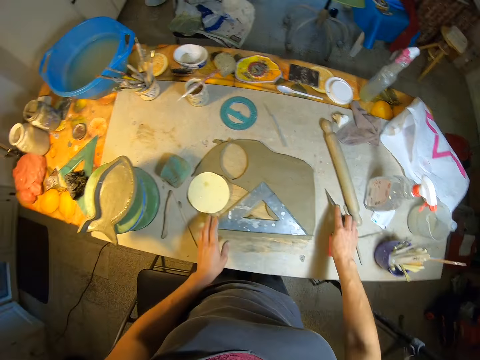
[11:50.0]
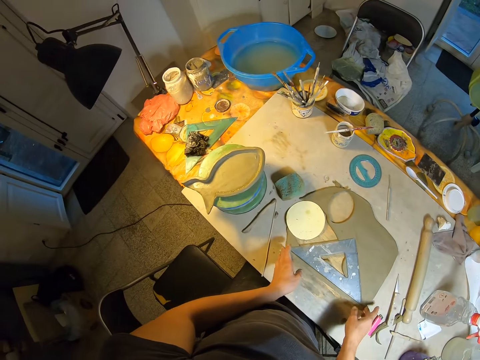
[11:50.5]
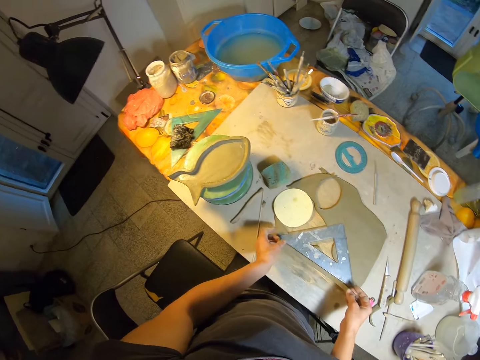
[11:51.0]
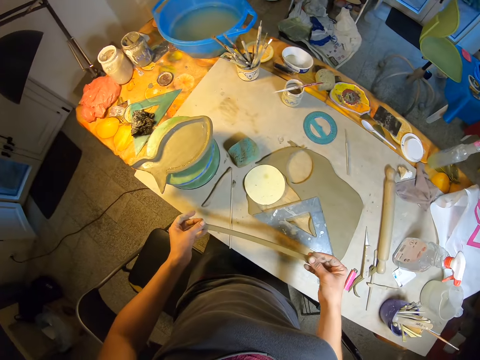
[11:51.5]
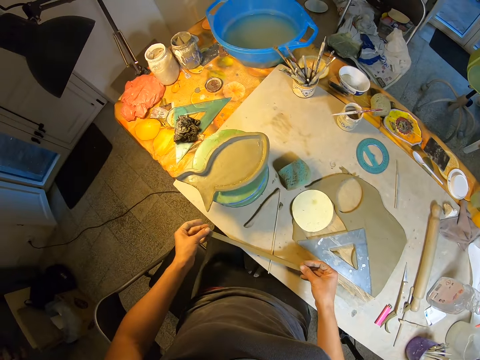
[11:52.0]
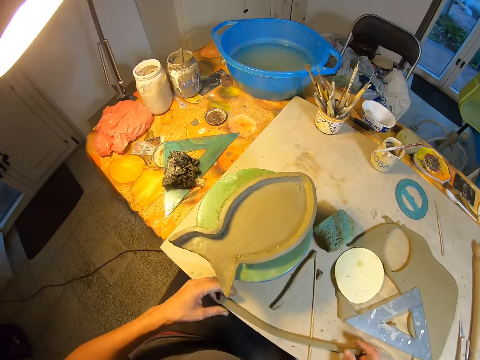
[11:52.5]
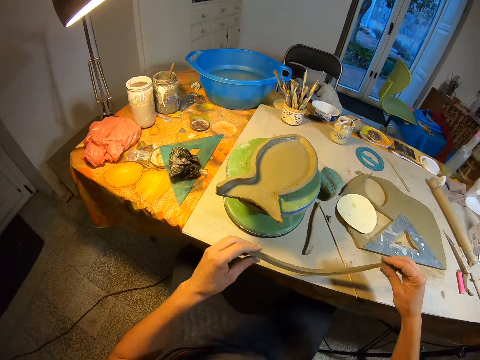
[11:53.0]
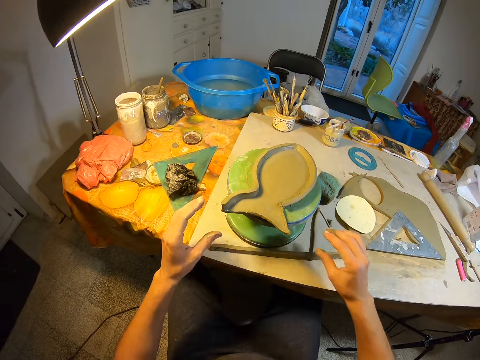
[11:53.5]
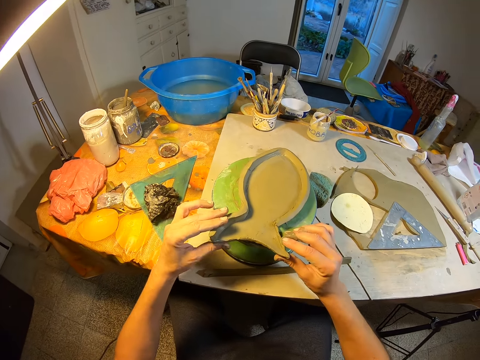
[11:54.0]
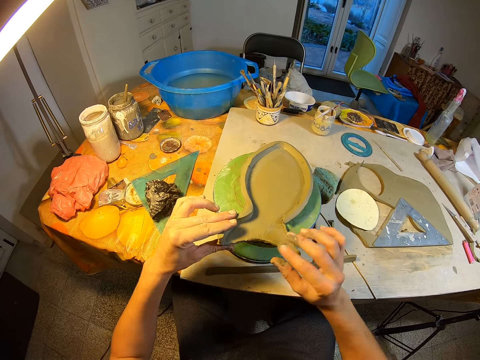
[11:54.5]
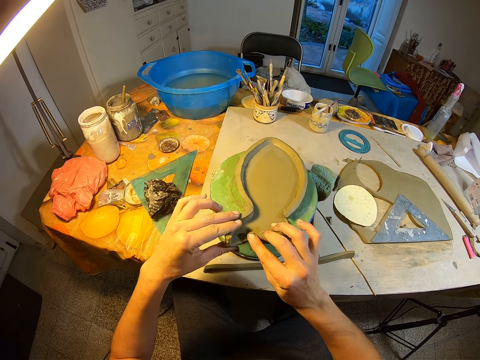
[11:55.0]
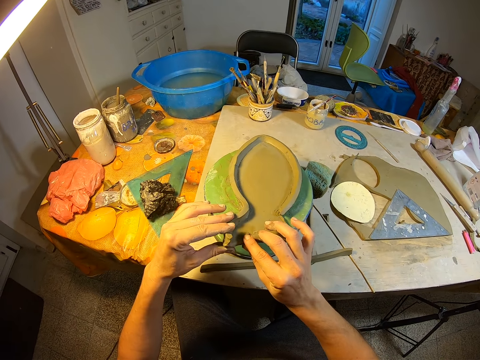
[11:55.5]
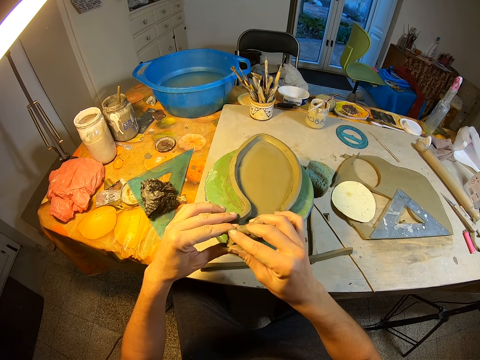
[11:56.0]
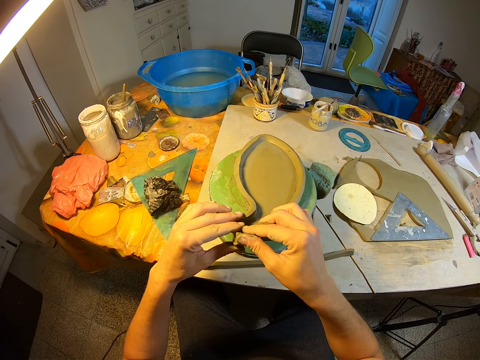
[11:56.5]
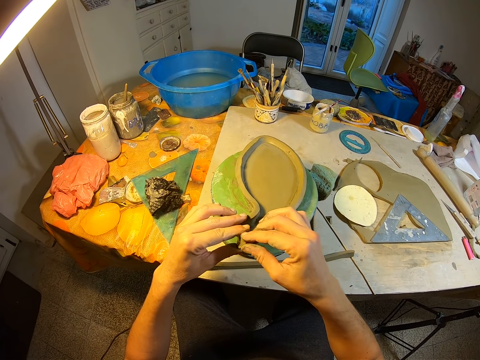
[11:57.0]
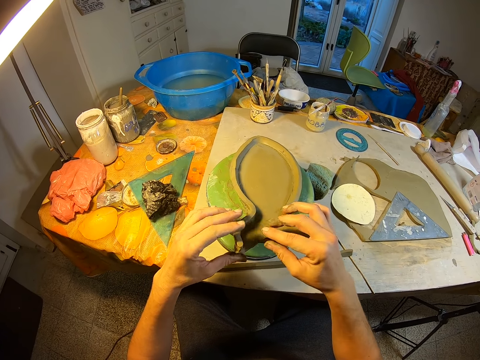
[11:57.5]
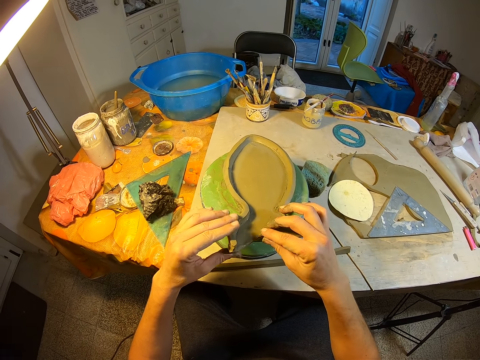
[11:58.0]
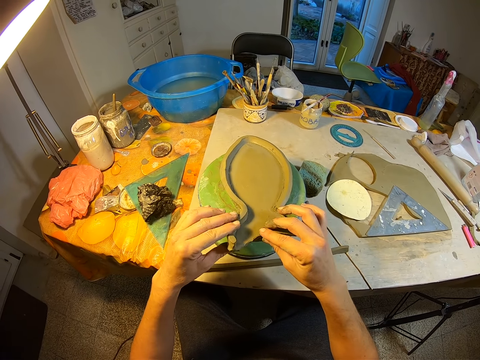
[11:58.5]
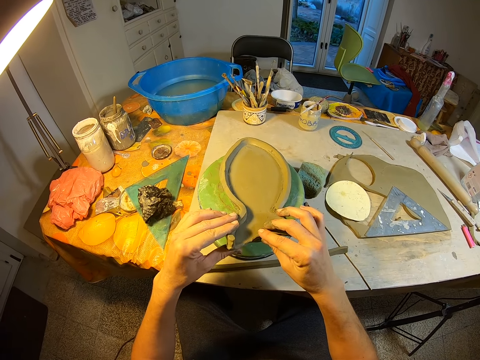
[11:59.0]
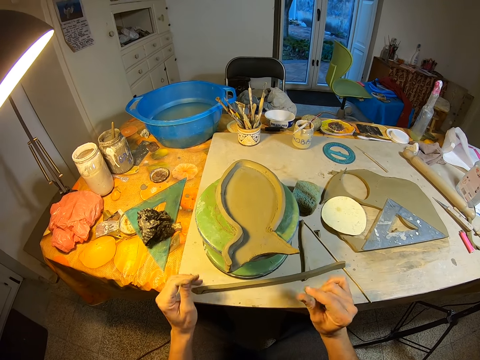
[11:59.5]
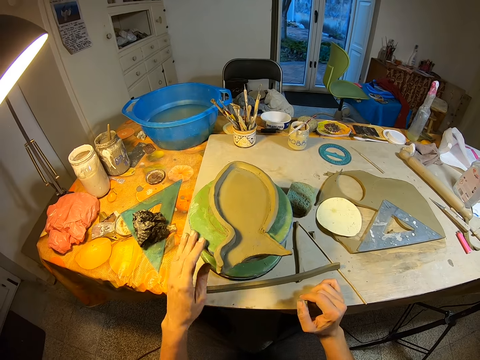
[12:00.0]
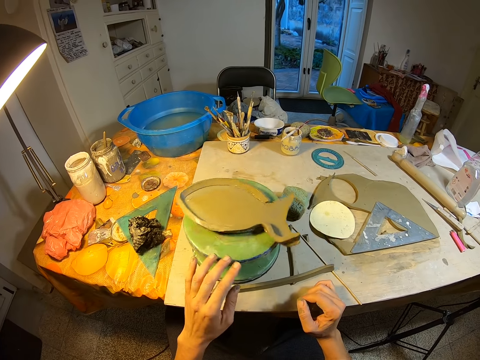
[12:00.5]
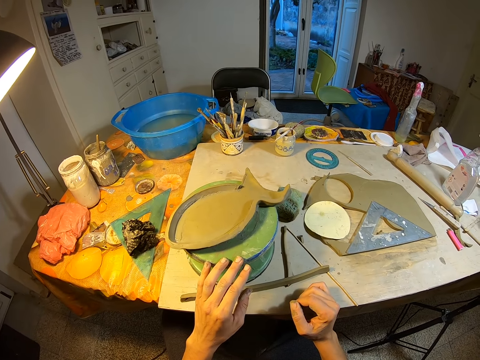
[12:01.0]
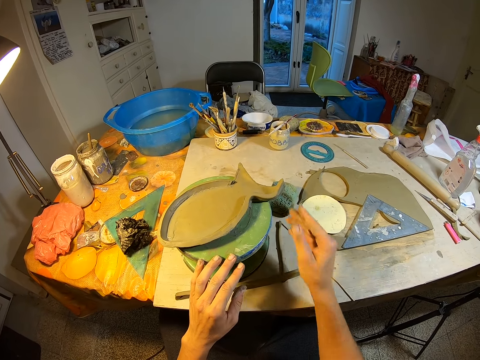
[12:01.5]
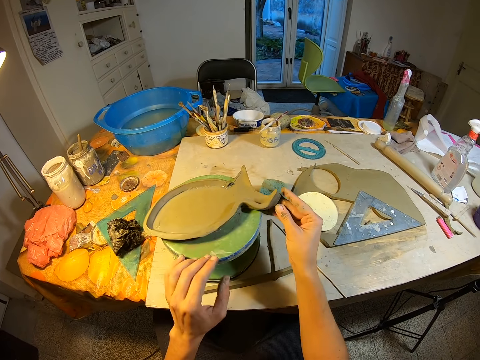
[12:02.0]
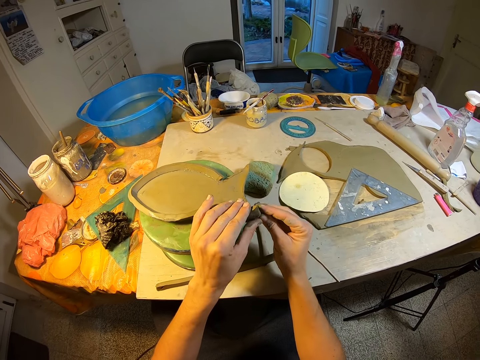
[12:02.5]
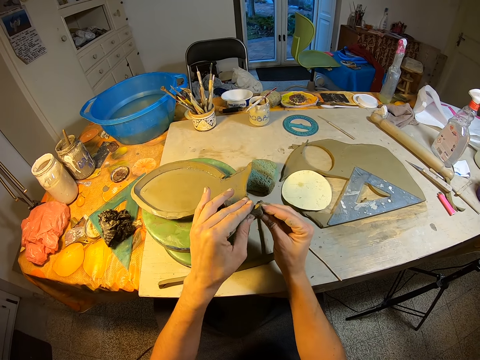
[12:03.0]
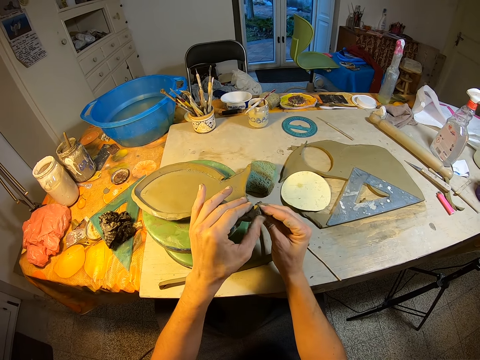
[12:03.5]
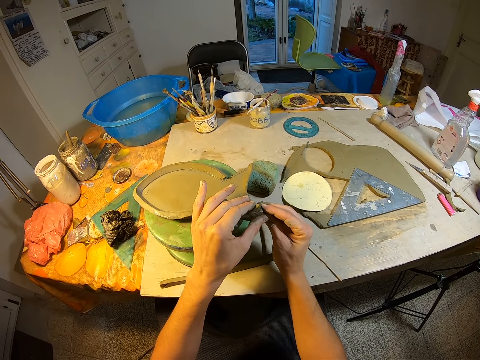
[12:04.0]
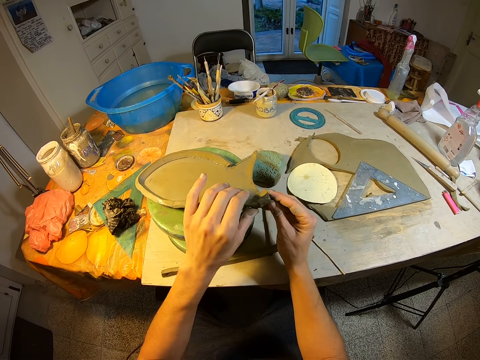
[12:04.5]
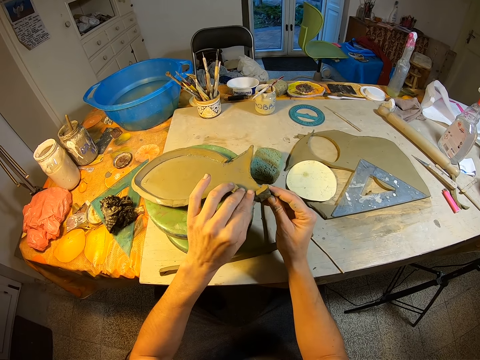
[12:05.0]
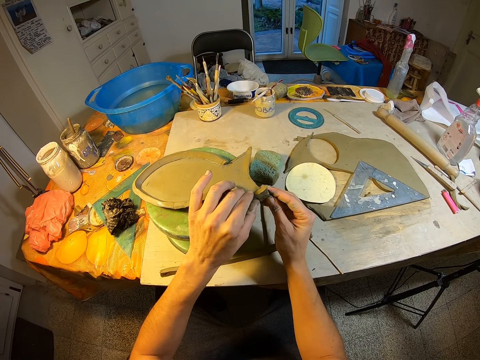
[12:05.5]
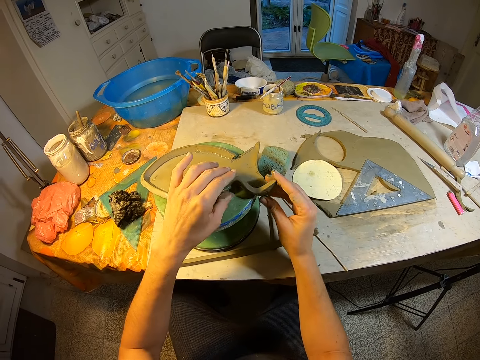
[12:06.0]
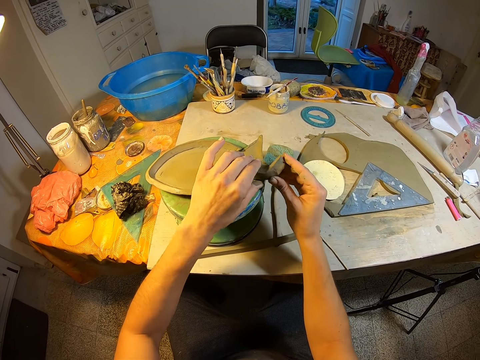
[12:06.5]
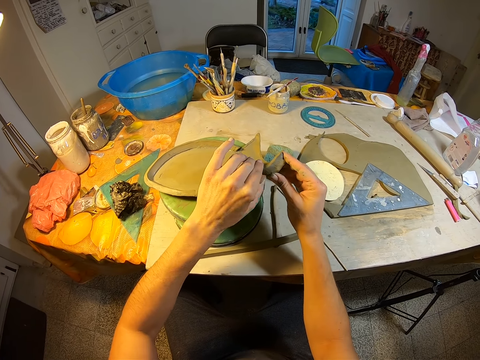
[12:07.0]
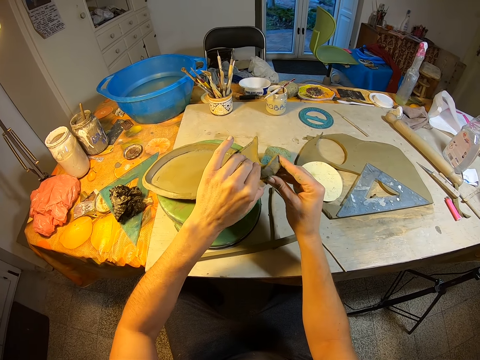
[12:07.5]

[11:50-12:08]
The camera wearer places the knife on the table. He picks up the cardboard paper or piece of clay from the table with his two hands, and places the cardboard paper on the table with his two hands. He presses the edge of the paper craft on the workholder with his two hands. He holds the mold structure with both hands. He fixes the mold structure with both hands. He adjusts the work holder with his left hand. He rotates the mold structure. He presses the edge of the paper craft on the workholder with his two hands. He fixes the mold structure with both hands.

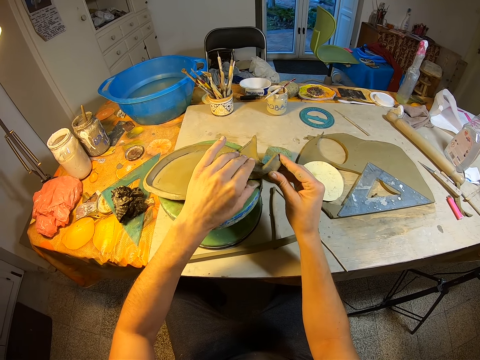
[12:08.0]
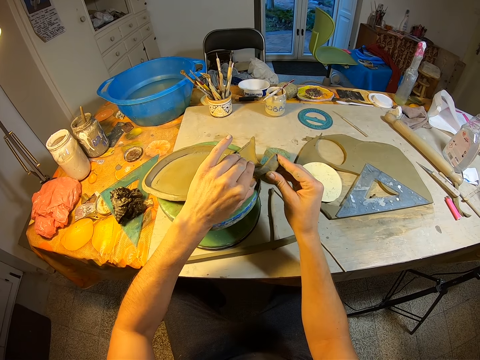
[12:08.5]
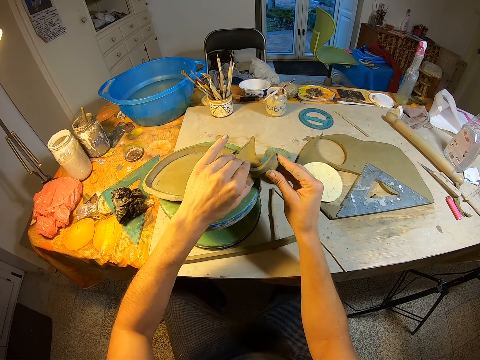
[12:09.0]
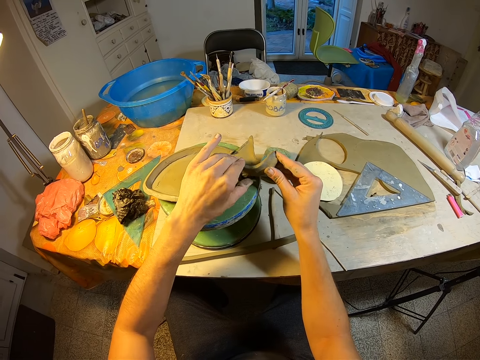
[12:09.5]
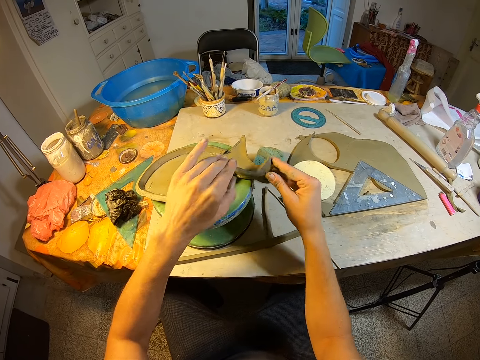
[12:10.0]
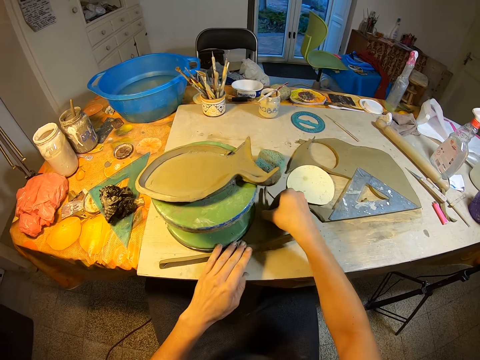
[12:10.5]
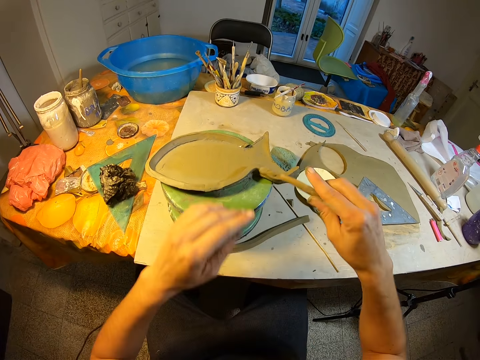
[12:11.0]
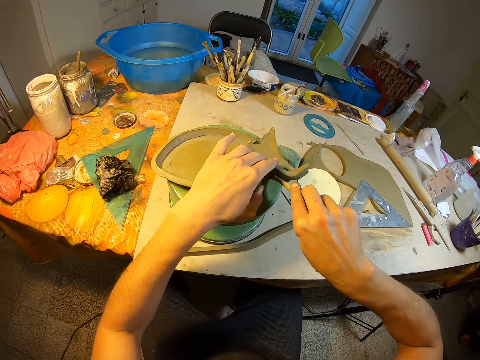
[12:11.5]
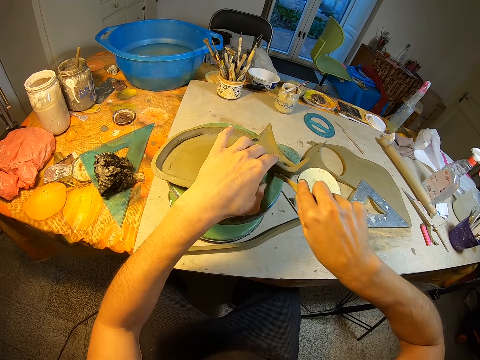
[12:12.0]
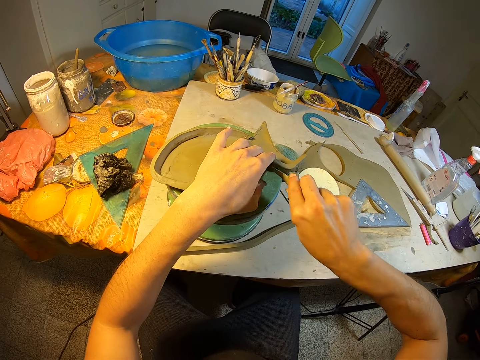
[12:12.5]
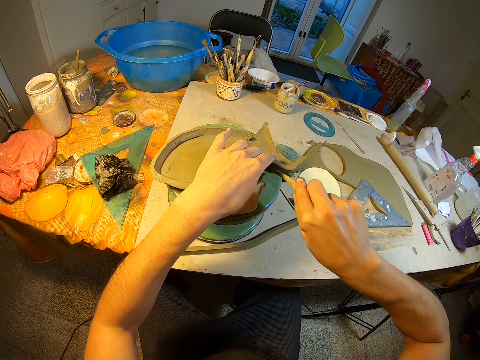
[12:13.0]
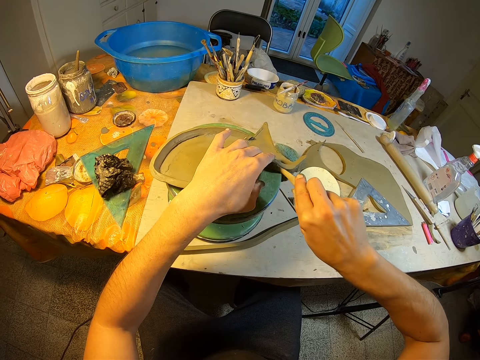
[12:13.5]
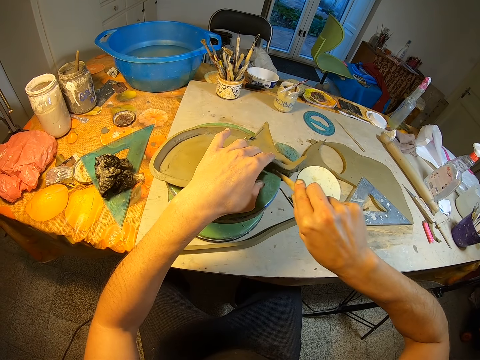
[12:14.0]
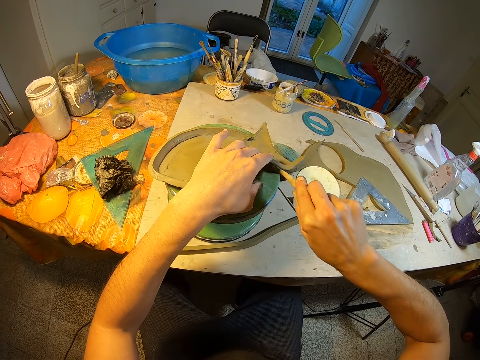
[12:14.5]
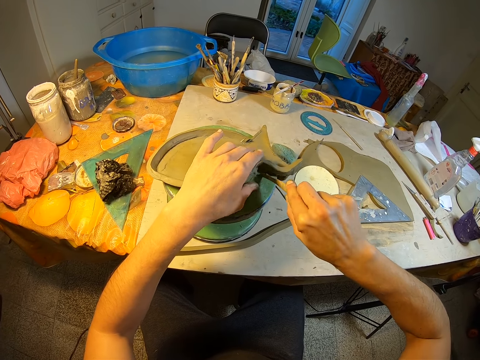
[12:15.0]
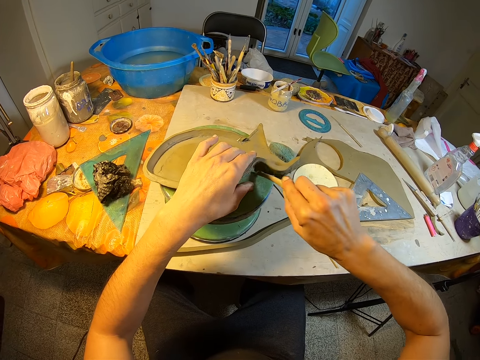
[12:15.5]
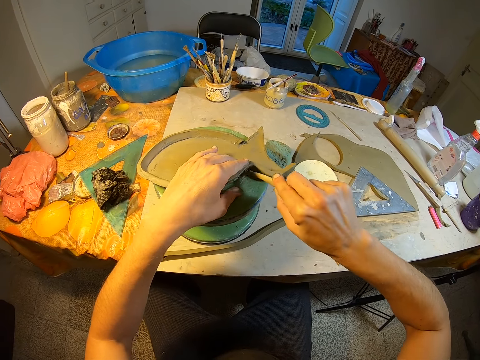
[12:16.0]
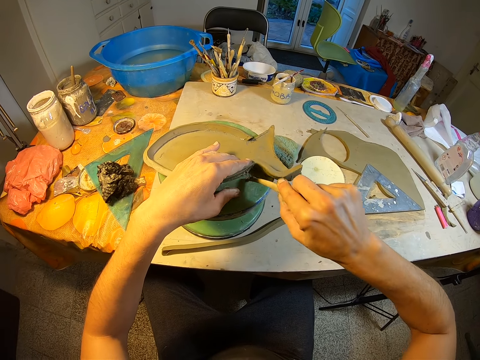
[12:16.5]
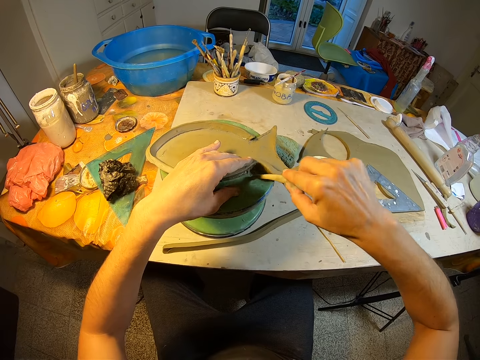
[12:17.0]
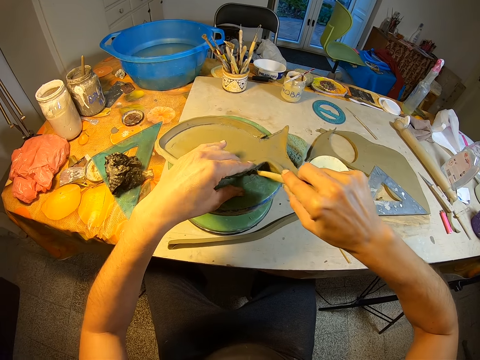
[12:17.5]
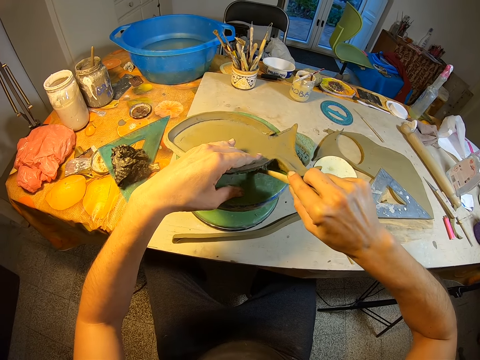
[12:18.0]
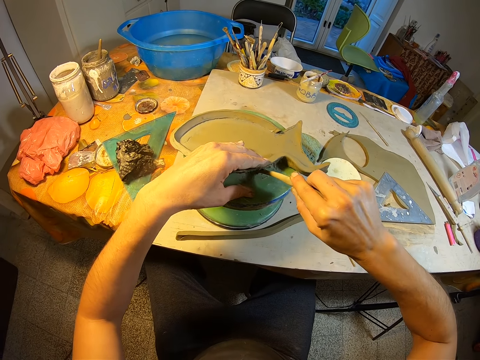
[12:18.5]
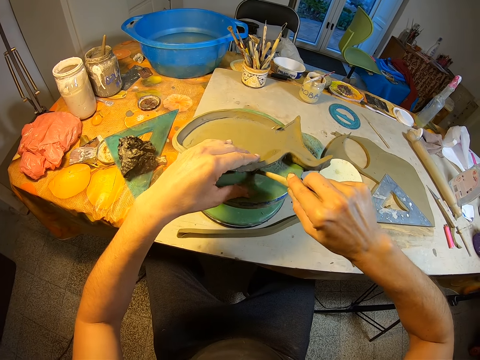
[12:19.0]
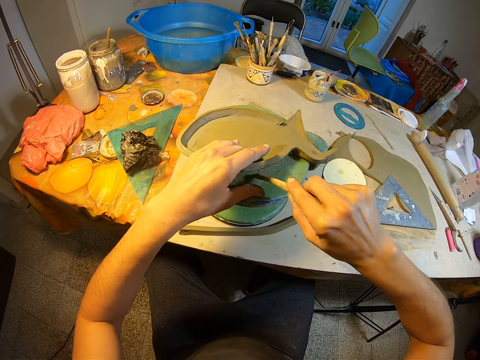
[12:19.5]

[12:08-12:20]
The camera wearer picks up a stick from the table with his right hand. He trims the edges of the paper craft with the stick in his right hand. He removes clay from the mold structure. He draws on the mold with the stick.
